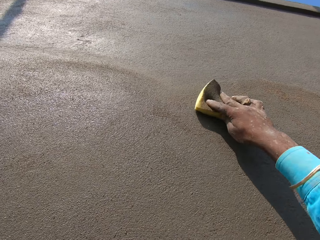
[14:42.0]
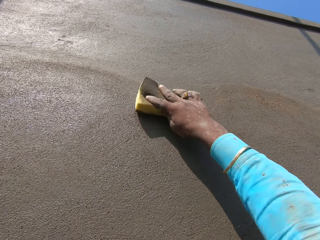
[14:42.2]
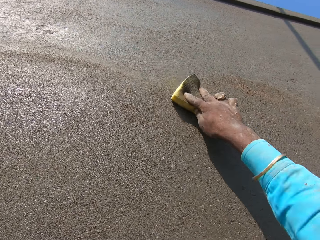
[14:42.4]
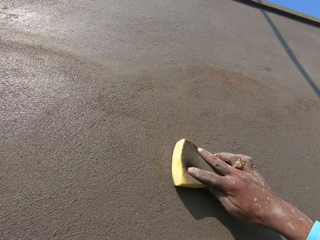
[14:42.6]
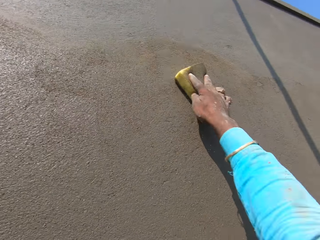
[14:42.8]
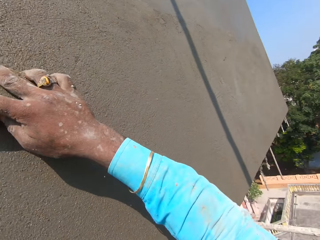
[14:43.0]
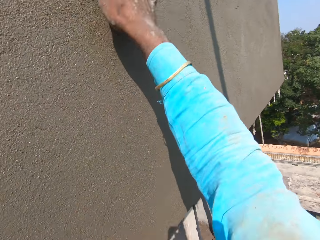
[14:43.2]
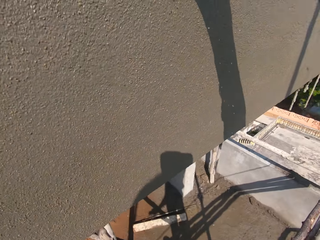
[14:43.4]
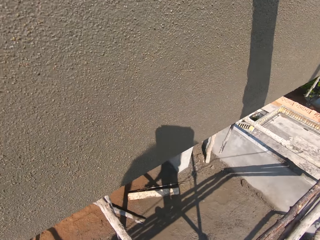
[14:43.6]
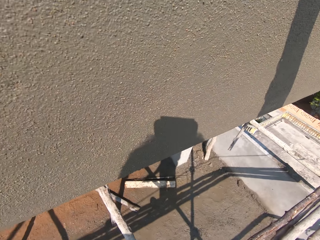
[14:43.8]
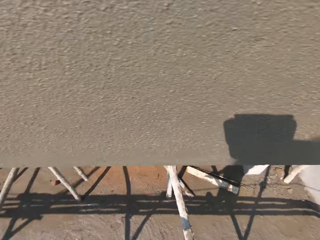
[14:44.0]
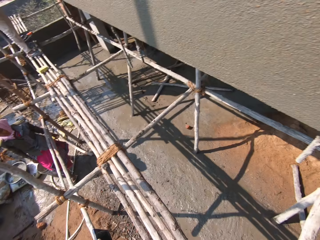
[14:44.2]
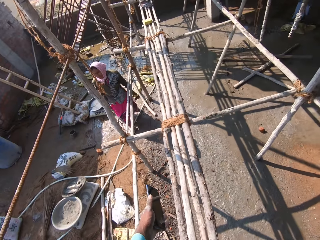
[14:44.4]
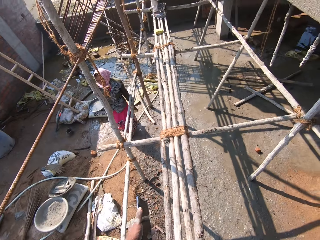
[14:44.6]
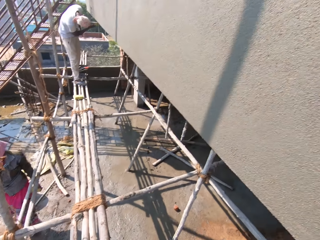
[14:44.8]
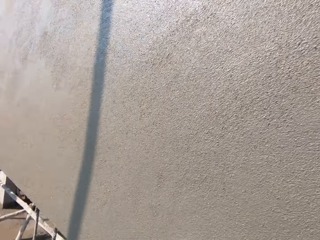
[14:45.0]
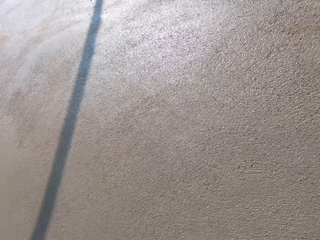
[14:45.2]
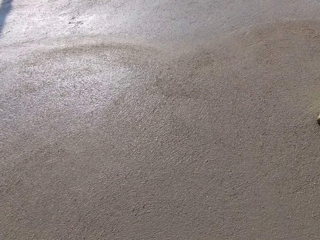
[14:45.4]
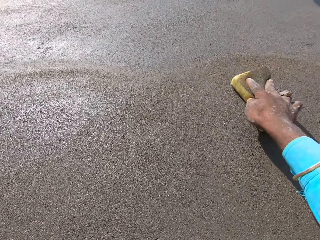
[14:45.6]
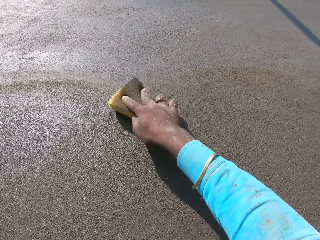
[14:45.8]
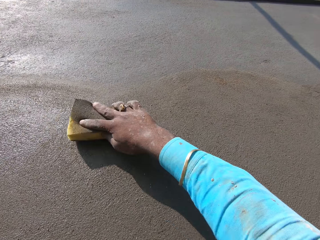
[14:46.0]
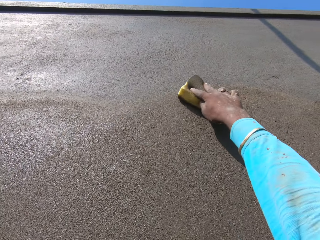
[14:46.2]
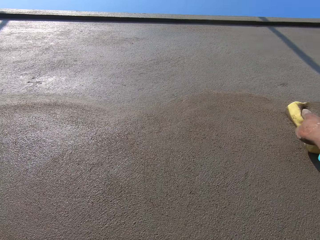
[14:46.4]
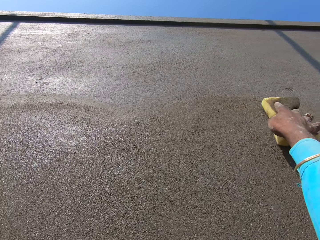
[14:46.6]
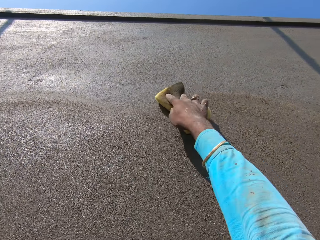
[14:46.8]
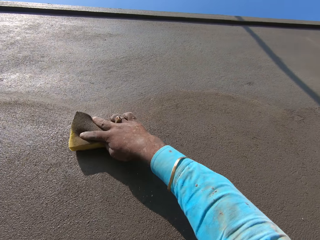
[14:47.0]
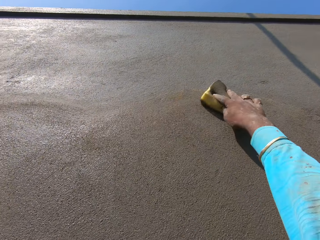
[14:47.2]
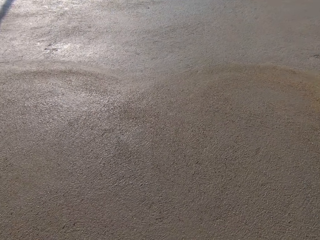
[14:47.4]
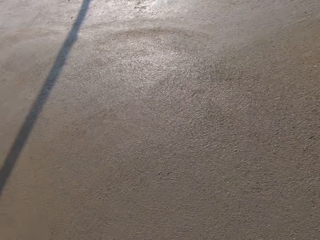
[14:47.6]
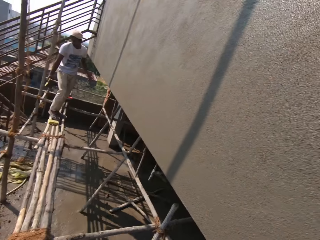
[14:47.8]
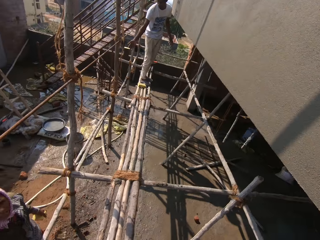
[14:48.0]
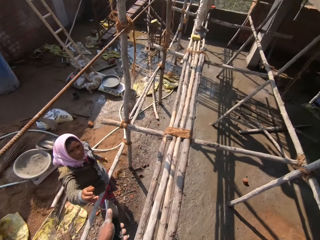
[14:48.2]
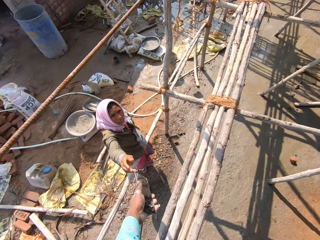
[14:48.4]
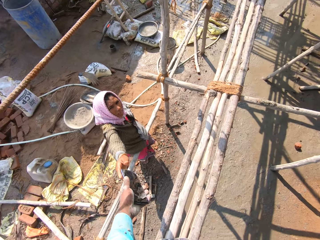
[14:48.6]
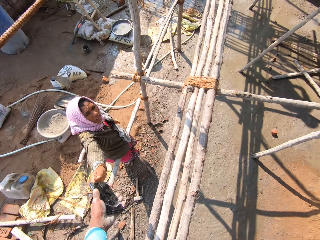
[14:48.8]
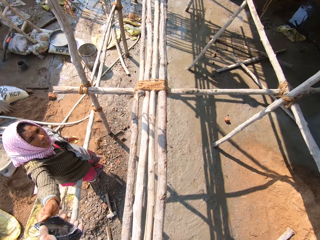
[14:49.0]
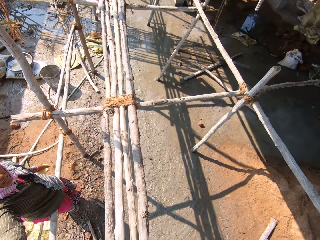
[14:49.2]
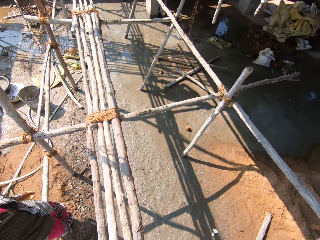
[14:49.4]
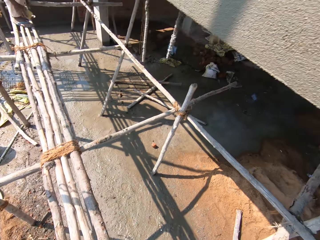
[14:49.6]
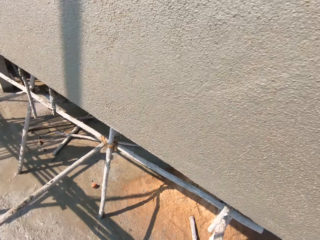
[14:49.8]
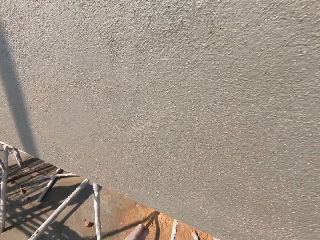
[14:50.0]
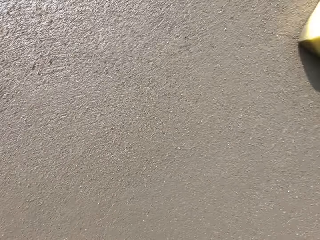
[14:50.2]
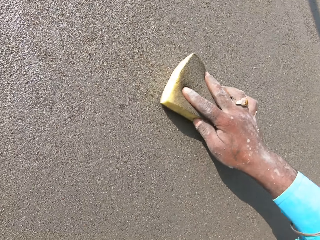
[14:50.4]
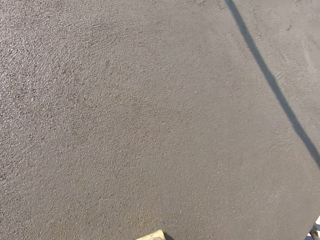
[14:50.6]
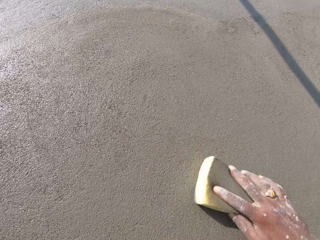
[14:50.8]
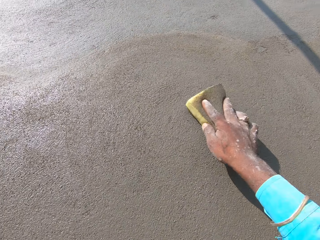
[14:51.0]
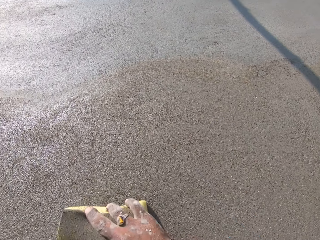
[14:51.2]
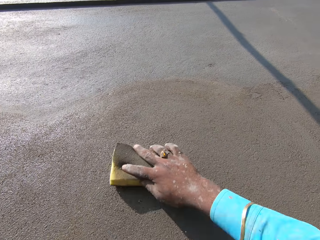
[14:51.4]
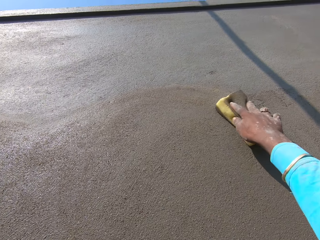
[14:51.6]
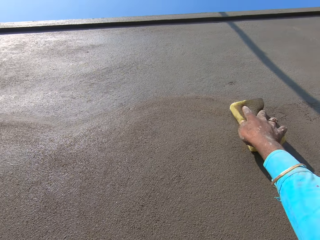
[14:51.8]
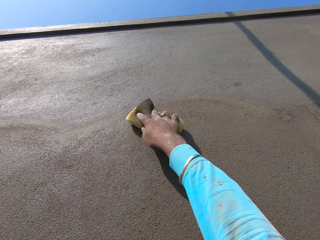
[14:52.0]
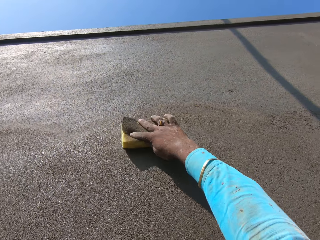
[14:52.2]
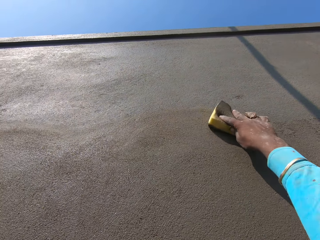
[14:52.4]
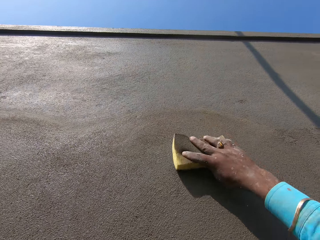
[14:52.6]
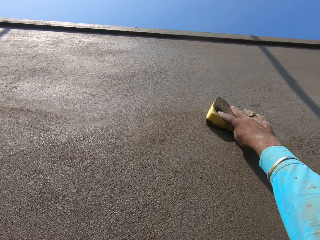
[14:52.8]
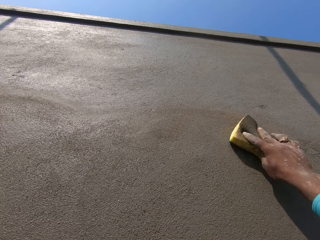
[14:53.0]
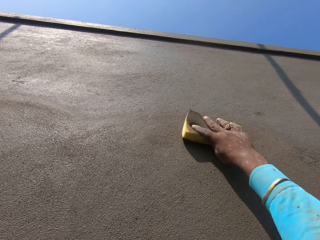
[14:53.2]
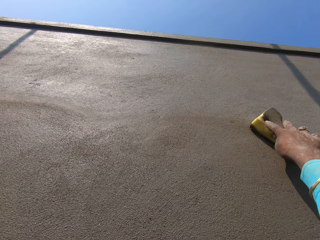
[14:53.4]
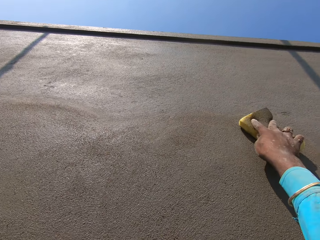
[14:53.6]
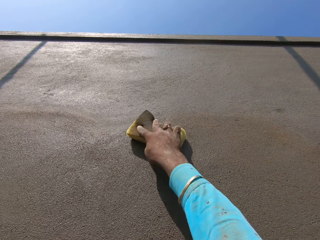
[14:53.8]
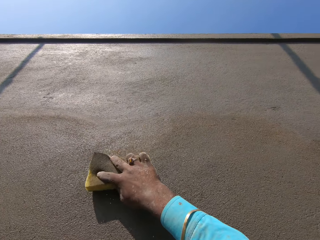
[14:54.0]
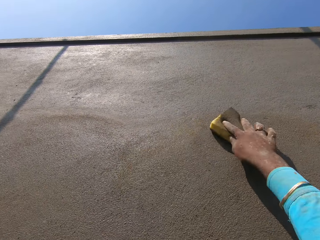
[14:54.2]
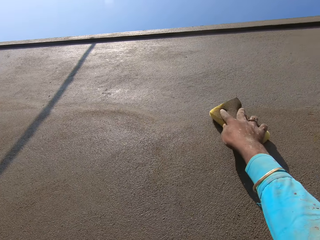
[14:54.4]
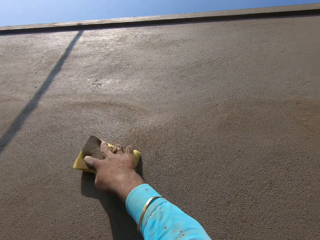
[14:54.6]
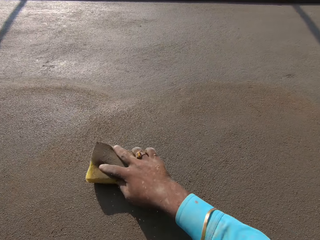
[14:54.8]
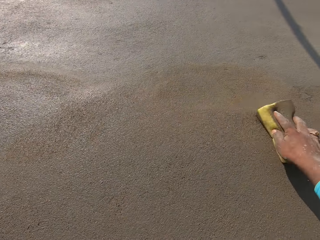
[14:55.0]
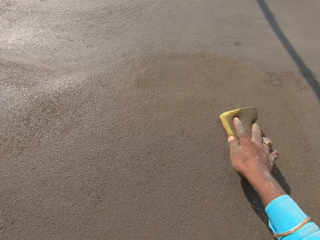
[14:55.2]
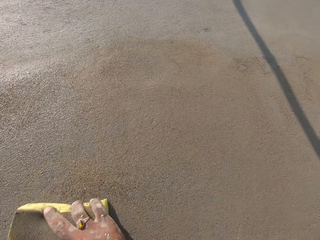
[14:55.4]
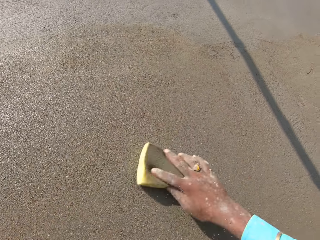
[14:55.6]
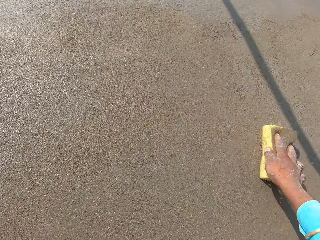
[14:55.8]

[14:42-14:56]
The camera wearer looks around and scrubs a wall. They pick up a phone from a person. They give the phone to the person. They smoothen the wall and scrub the wall.

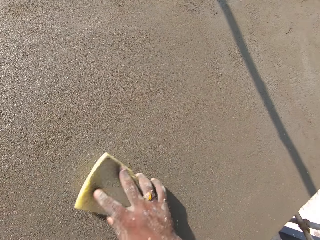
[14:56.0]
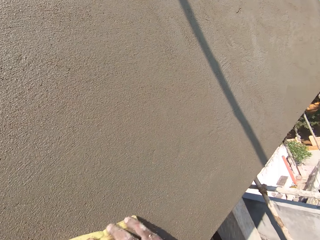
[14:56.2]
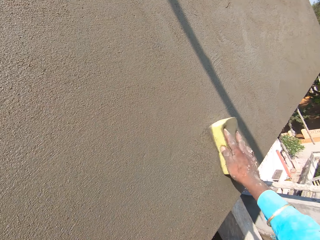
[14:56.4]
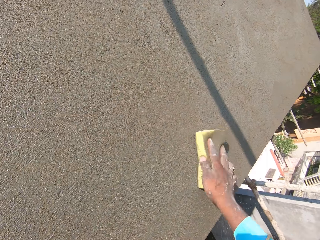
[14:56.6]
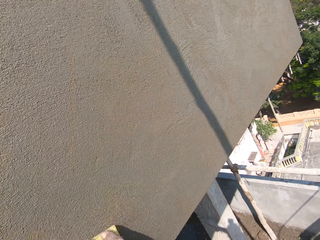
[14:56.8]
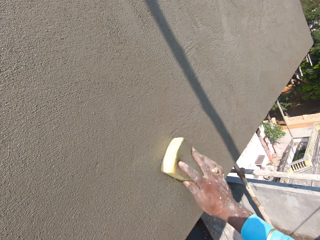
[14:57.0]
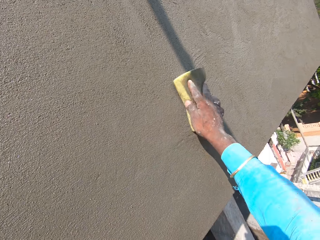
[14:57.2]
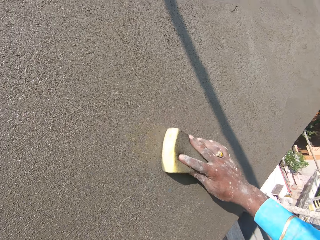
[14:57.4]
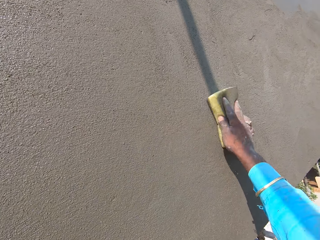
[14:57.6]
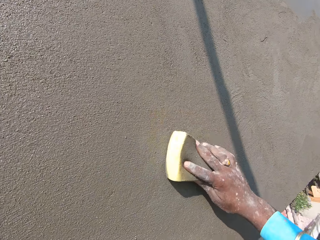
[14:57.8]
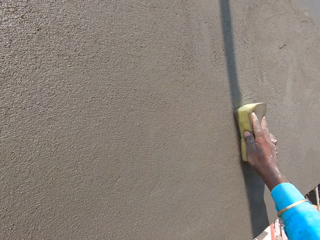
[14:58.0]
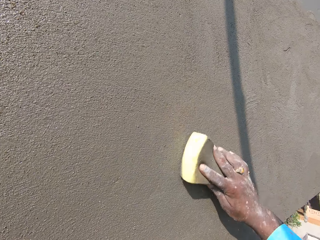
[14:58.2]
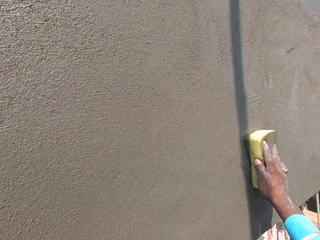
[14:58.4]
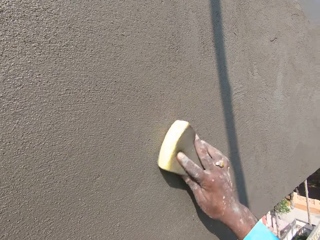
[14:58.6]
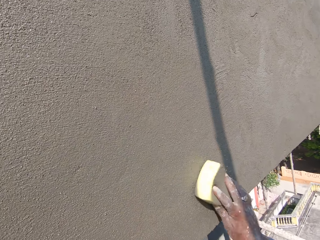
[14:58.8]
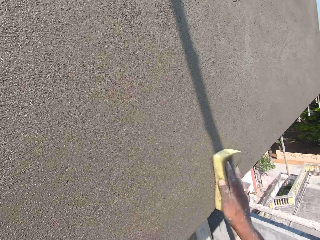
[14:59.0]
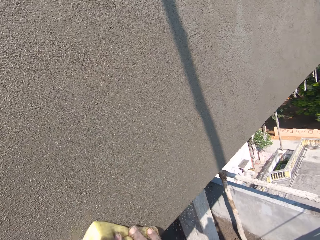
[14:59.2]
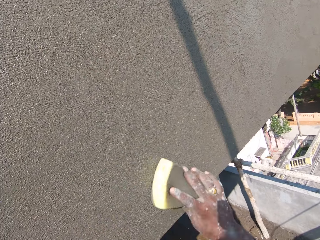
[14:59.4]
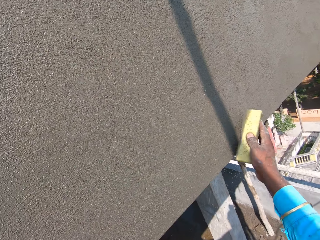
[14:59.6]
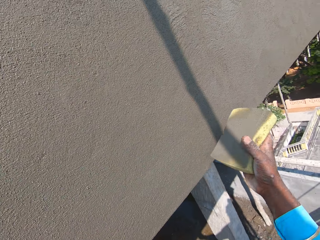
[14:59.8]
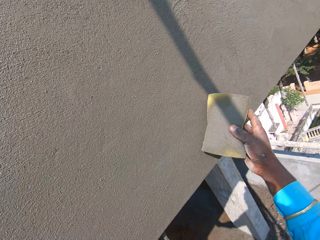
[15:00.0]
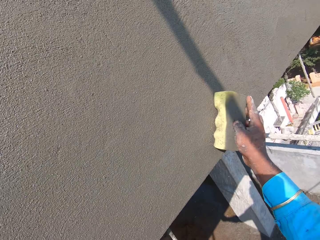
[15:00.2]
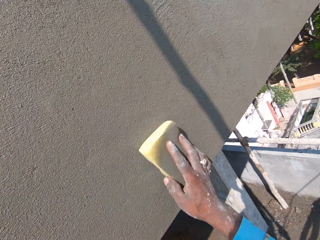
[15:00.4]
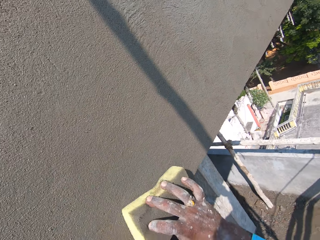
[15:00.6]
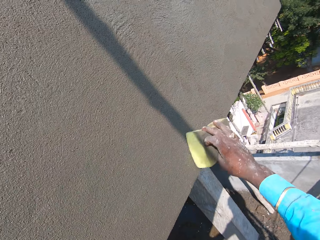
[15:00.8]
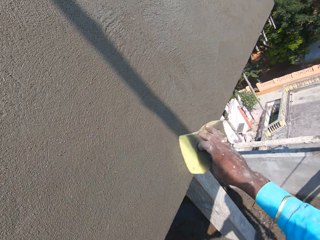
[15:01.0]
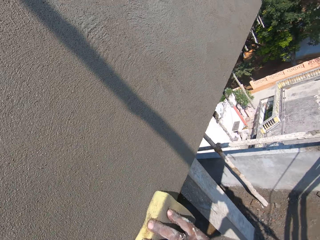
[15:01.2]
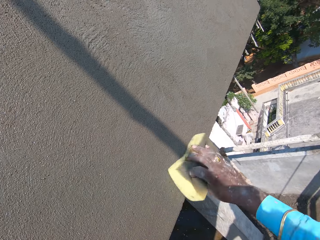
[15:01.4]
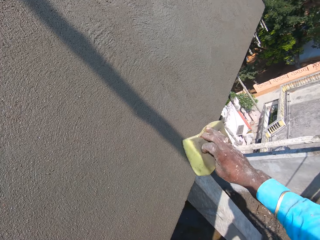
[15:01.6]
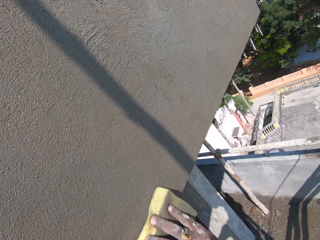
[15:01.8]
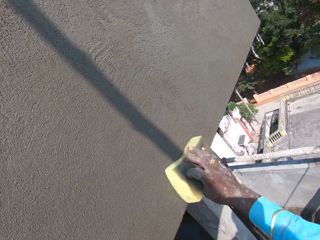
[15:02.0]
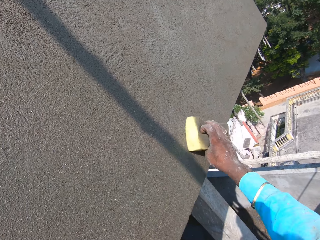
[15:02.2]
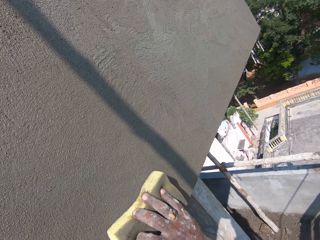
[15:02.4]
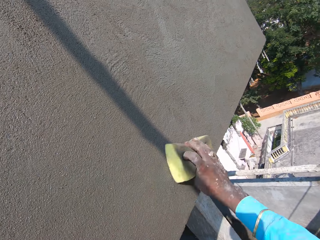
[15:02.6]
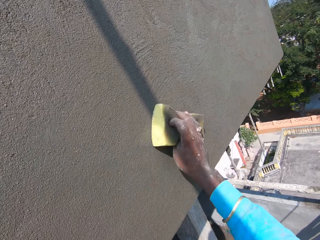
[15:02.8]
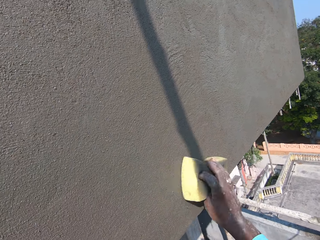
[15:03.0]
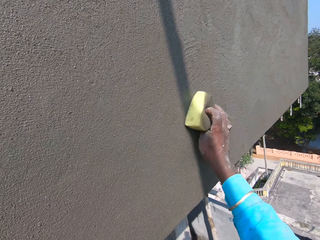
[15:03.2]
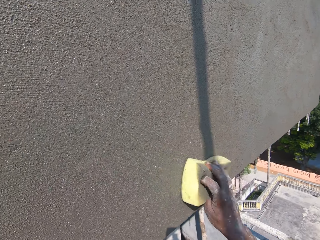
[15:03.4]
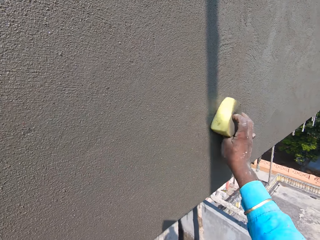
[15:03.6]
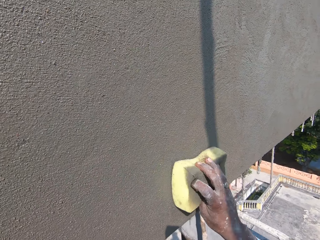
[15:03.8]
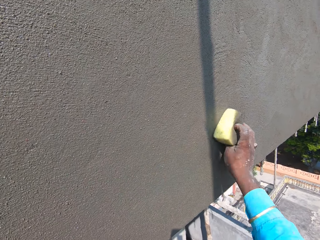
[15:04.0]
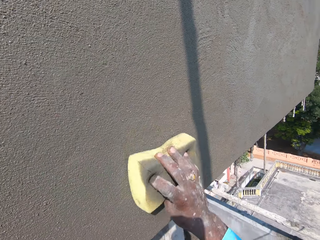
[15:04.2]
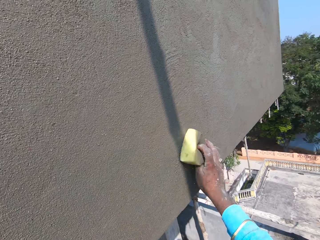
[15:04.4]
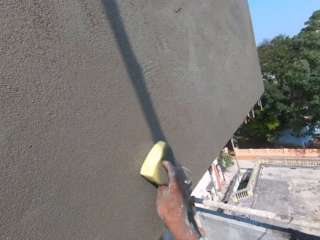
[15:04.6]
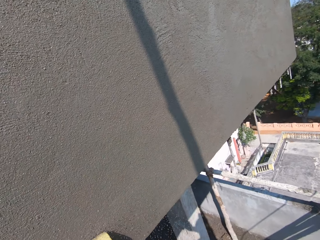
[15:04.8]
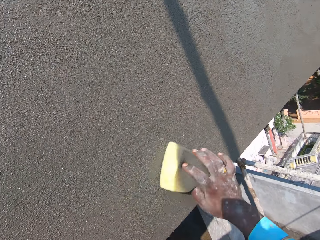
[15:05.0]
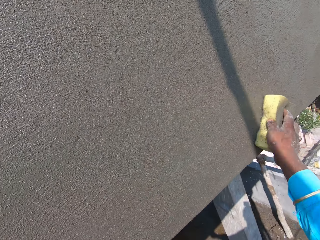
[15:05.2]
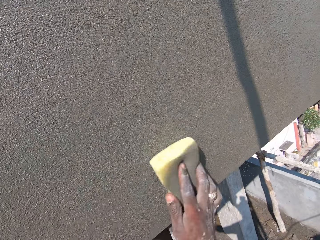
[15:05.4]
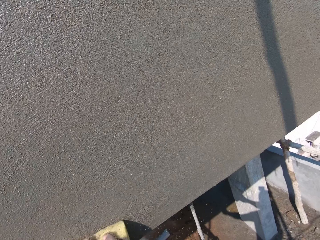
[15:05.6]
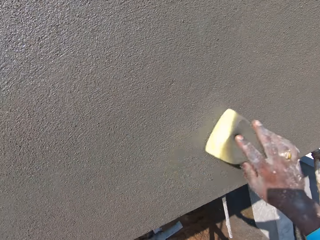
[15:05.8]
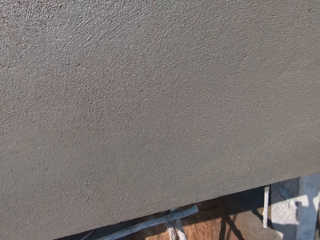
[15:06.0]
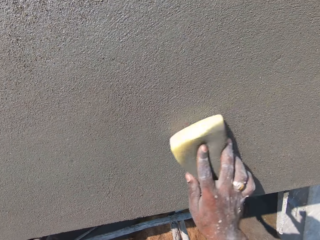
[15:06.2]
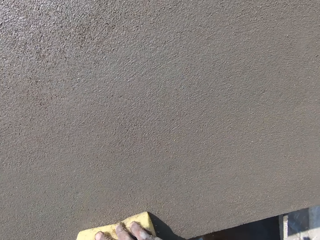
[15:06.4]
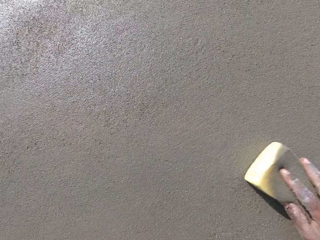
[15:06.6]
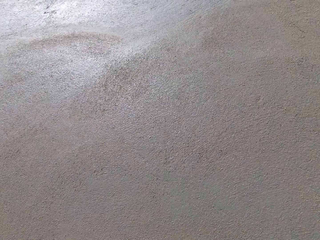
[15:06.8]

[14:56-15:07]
The camera wearer turns the sponge. They smoothen the wall and scrub a wall.
